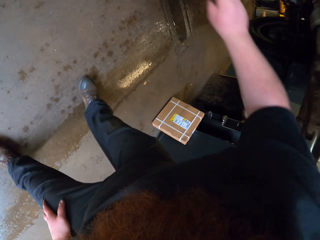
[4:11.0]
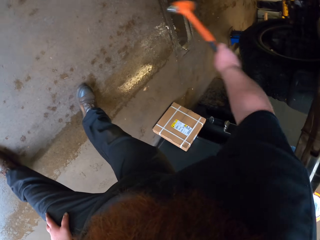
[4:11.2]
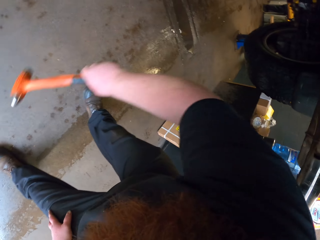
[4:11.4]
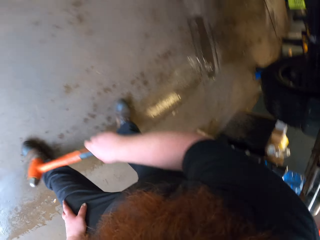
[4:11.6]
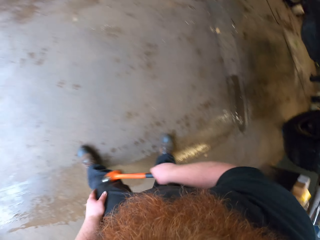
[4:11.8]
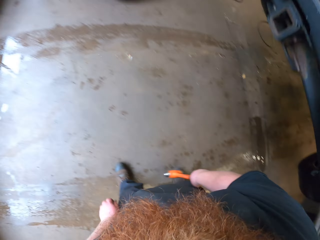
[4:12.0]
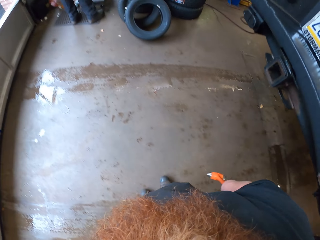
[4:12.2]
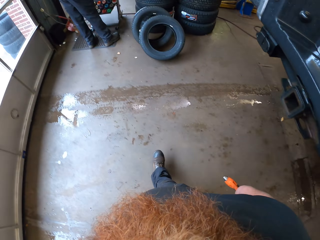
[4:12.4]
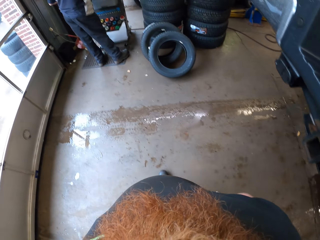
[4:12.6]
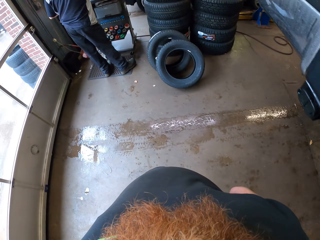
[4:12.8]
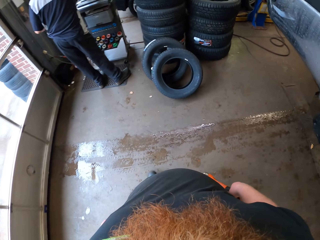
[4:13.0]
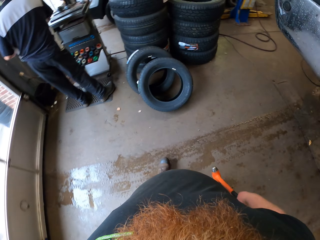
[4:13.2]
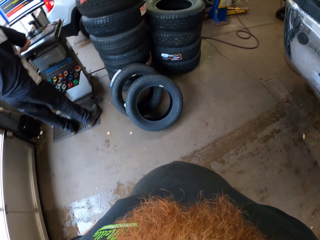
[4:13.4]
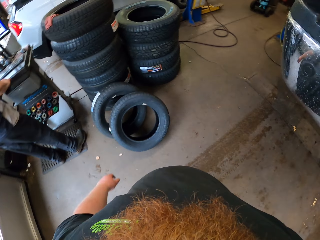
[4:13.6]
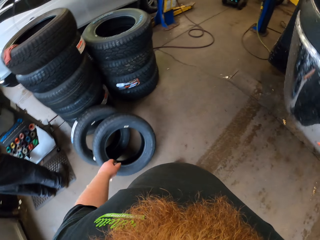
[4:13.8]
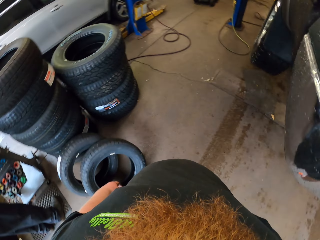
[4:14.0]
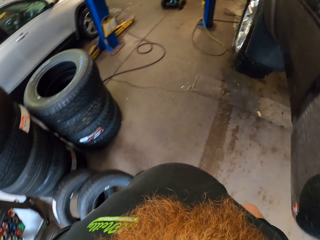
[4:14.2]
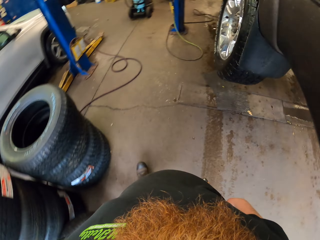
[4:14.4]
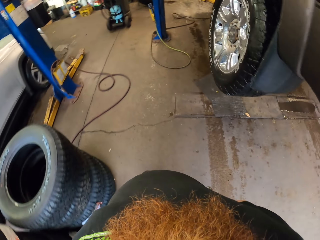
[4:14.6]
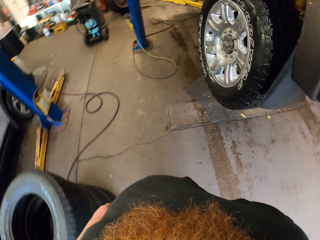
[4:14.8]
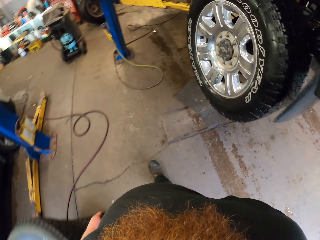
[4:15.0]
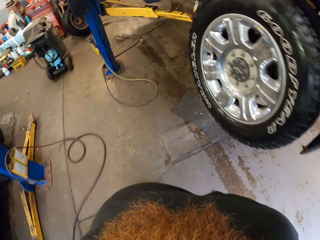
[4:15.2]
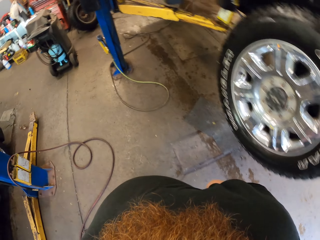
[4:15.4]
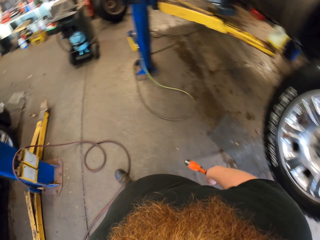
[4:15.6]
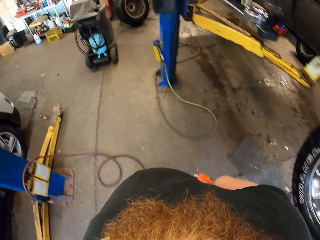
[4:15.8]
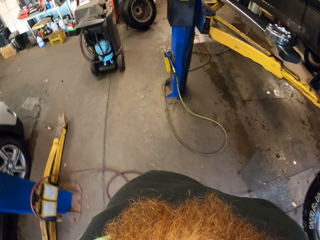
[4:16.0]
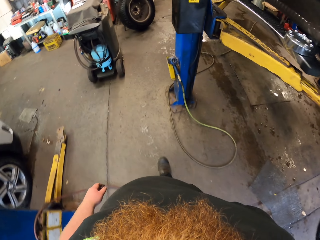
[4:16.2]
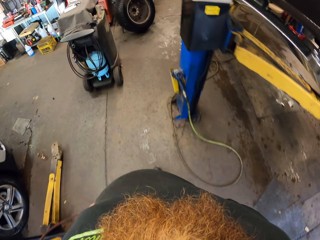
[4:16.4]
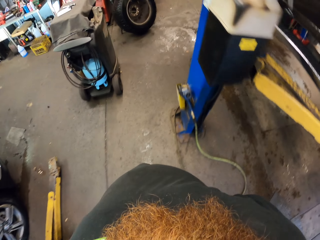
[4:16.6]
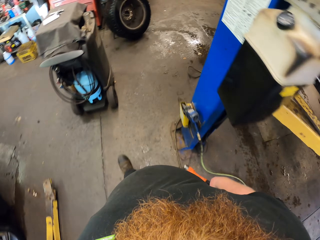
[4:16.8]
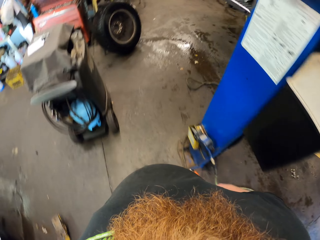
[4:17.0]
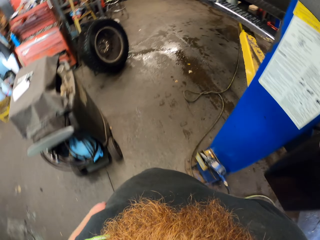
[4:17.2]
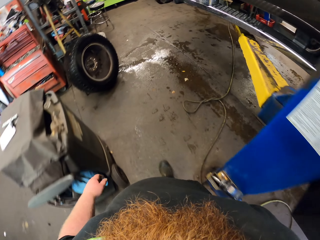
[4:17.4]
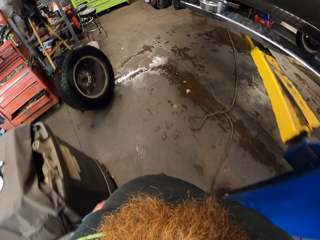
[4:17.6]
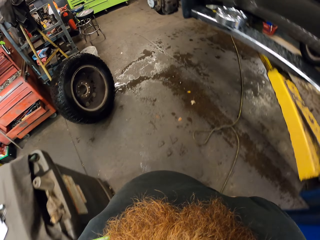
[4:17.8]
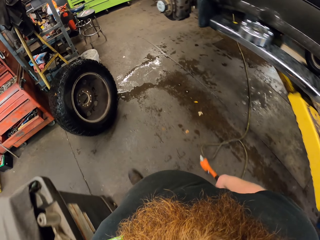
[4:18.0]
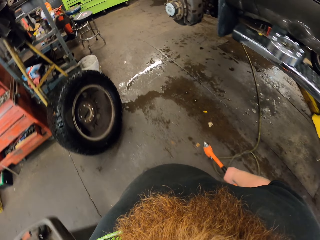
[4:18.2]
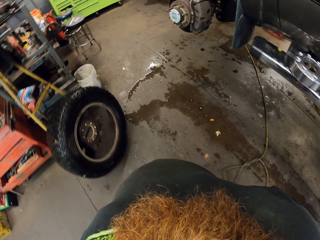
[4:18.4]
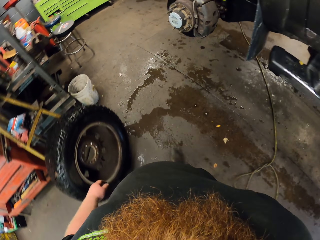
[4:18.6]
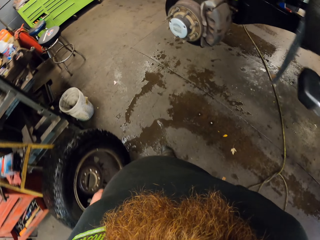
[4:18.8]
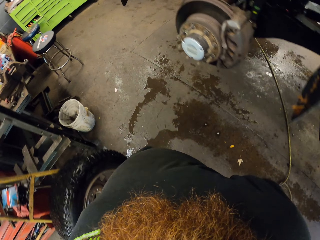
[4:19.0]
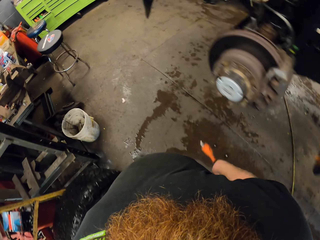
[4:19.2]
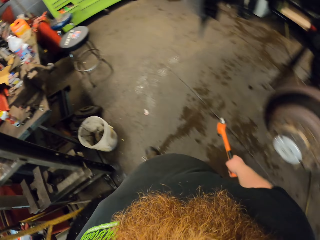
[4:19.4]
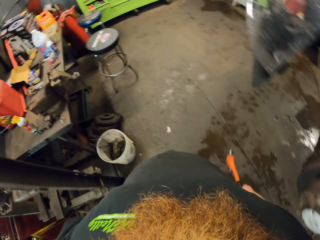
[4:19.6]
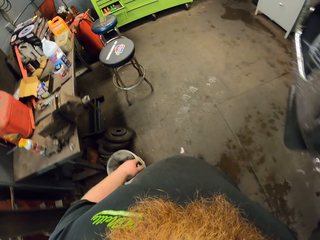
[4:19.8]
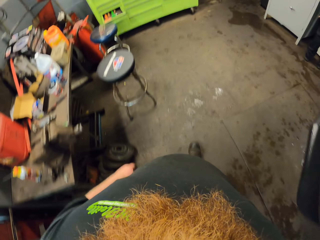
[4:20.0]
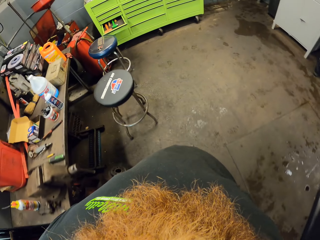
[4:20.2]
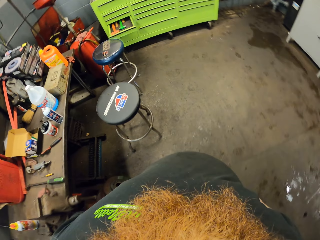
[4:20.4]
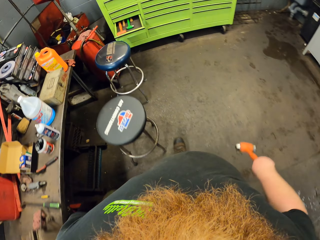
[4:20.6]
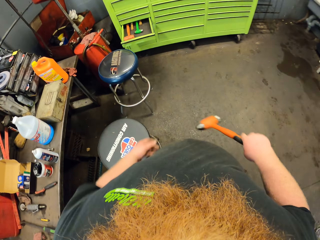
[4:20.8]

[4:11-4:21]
The camera wearer hits the wheel with the hammer. They walk around the garage.

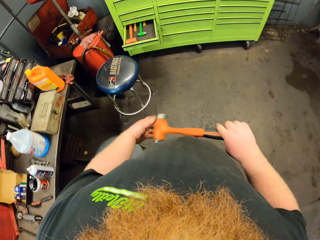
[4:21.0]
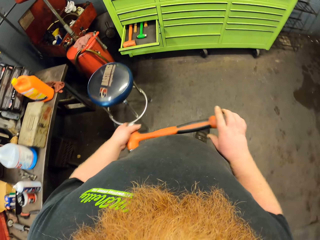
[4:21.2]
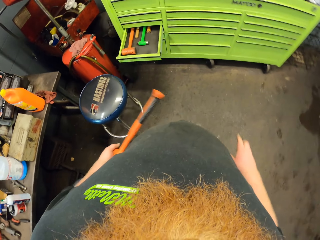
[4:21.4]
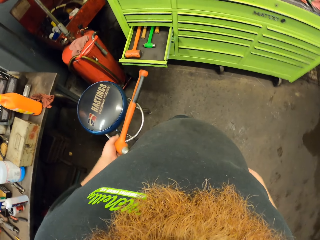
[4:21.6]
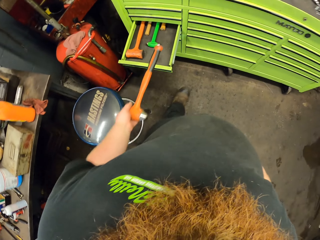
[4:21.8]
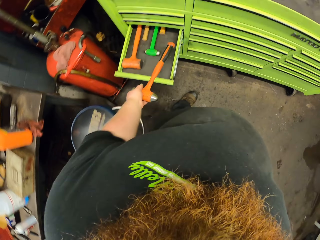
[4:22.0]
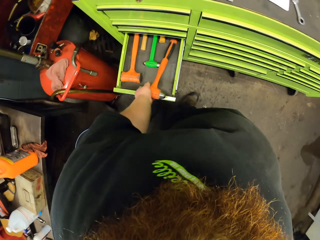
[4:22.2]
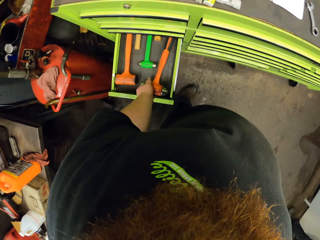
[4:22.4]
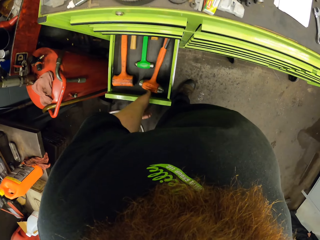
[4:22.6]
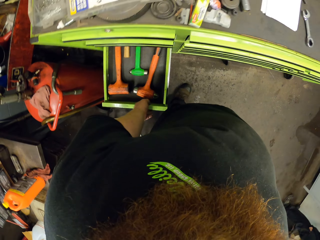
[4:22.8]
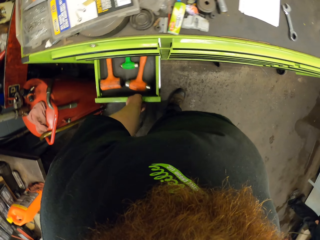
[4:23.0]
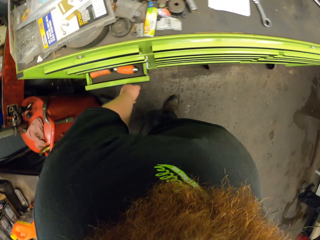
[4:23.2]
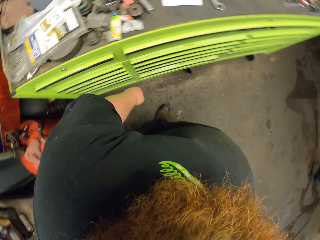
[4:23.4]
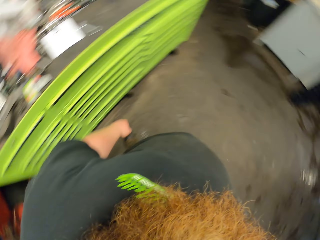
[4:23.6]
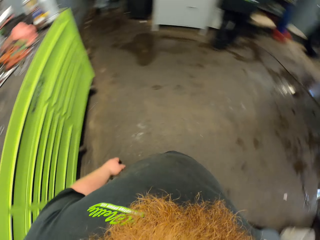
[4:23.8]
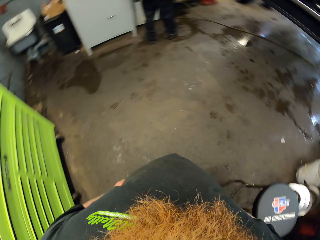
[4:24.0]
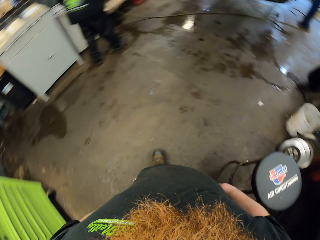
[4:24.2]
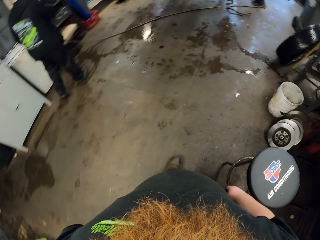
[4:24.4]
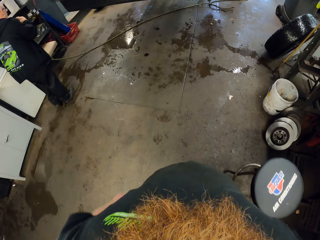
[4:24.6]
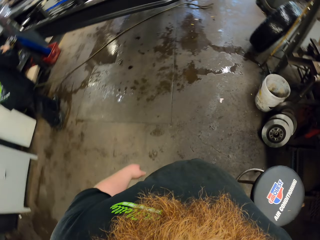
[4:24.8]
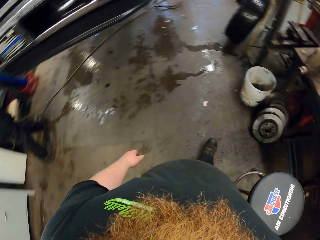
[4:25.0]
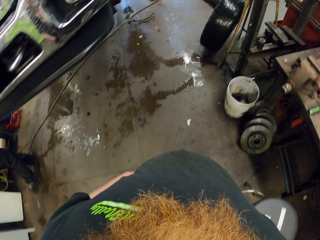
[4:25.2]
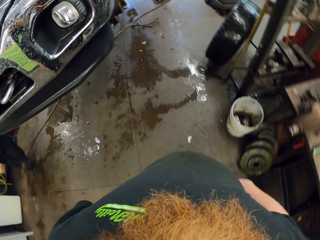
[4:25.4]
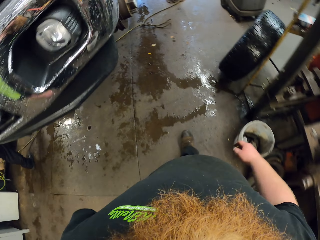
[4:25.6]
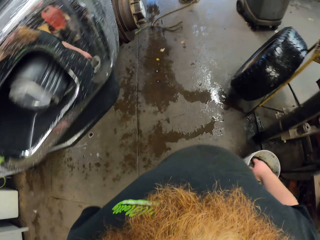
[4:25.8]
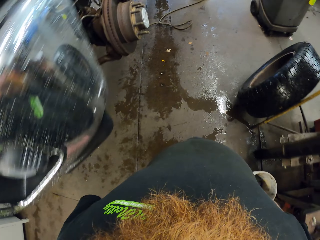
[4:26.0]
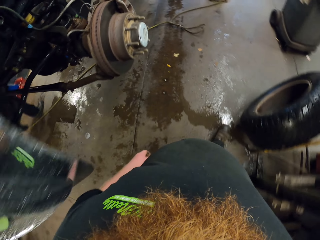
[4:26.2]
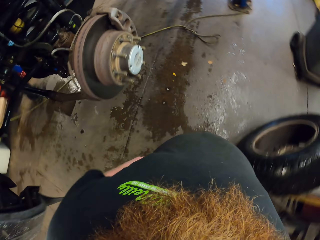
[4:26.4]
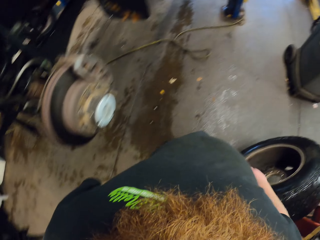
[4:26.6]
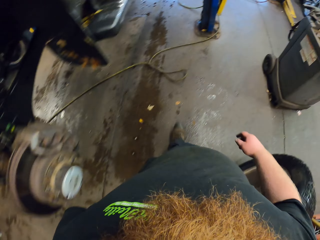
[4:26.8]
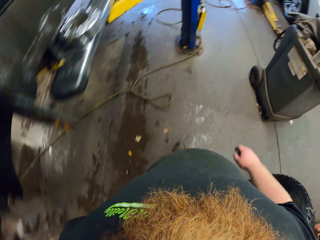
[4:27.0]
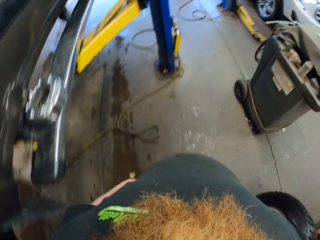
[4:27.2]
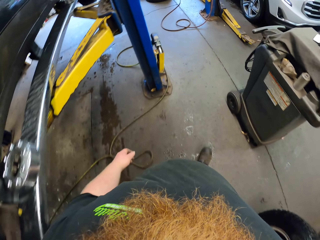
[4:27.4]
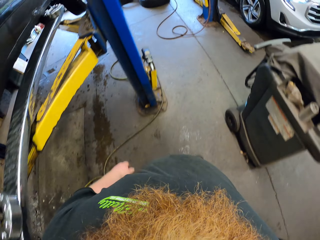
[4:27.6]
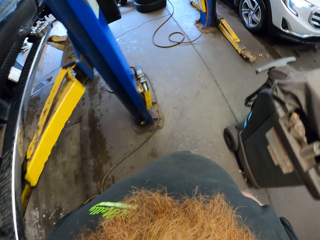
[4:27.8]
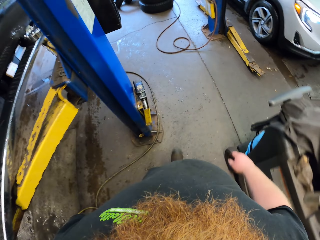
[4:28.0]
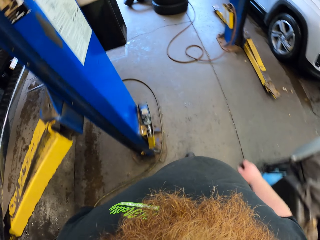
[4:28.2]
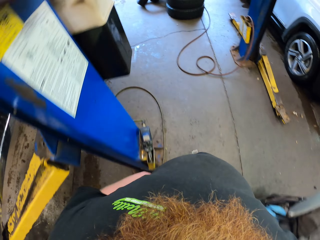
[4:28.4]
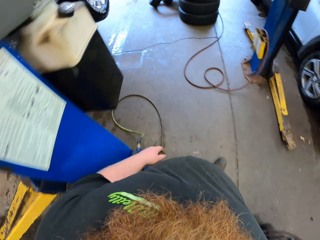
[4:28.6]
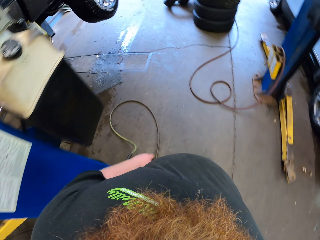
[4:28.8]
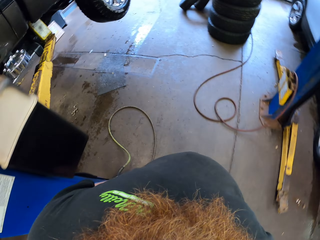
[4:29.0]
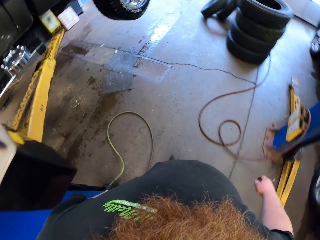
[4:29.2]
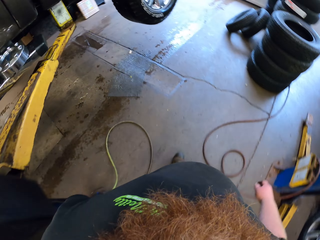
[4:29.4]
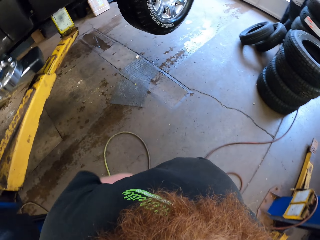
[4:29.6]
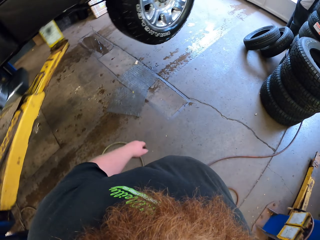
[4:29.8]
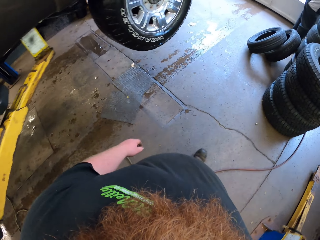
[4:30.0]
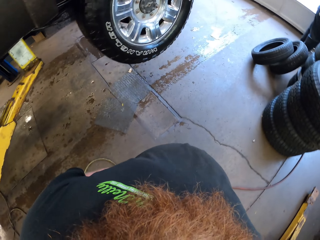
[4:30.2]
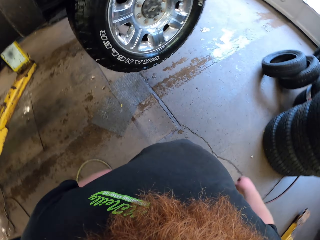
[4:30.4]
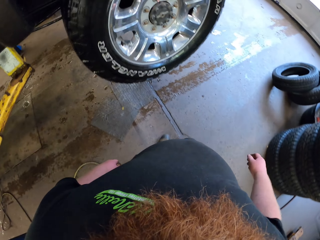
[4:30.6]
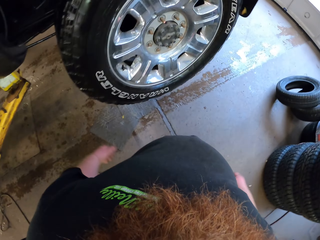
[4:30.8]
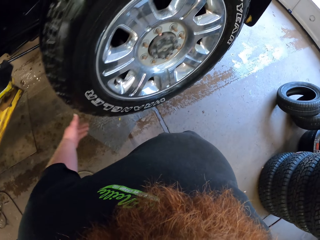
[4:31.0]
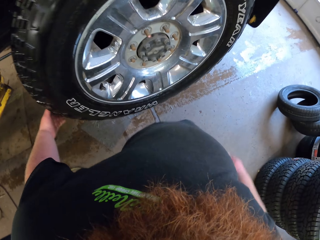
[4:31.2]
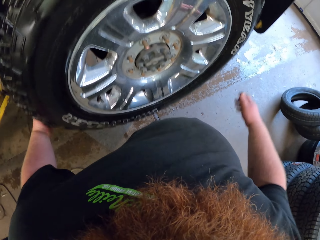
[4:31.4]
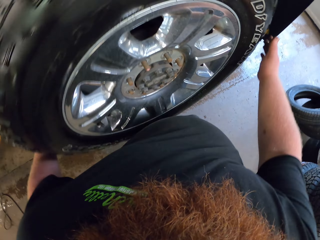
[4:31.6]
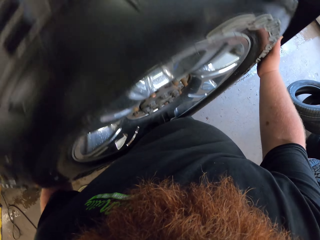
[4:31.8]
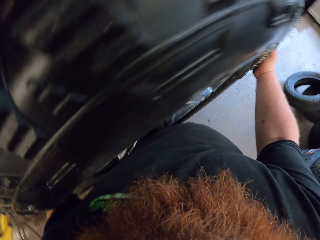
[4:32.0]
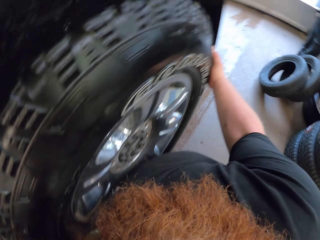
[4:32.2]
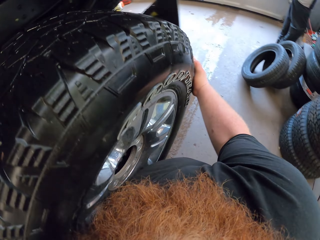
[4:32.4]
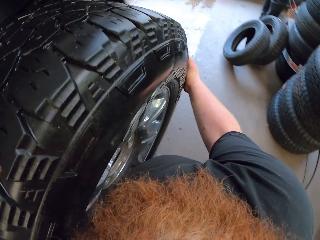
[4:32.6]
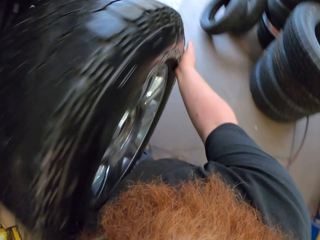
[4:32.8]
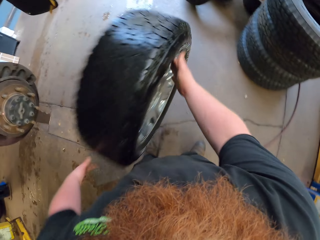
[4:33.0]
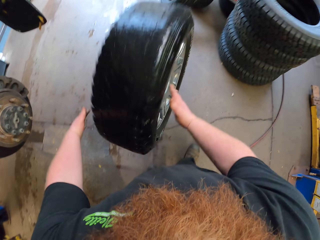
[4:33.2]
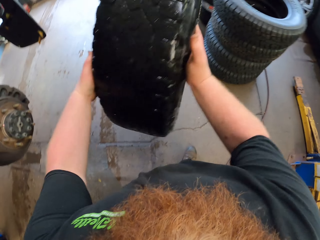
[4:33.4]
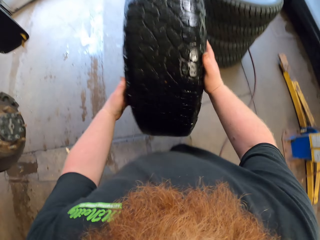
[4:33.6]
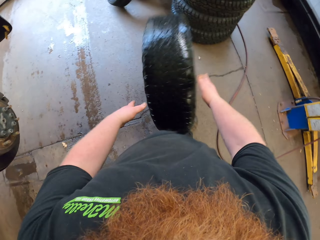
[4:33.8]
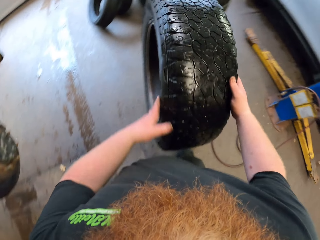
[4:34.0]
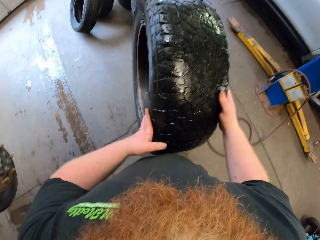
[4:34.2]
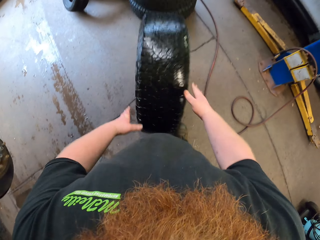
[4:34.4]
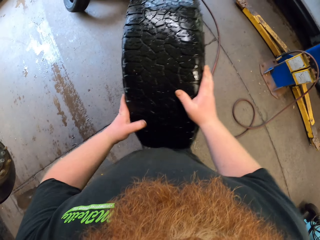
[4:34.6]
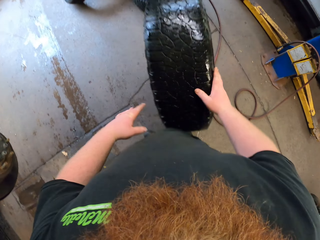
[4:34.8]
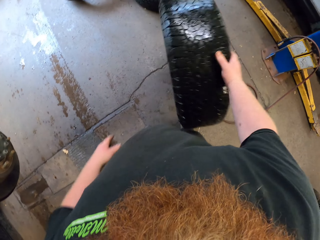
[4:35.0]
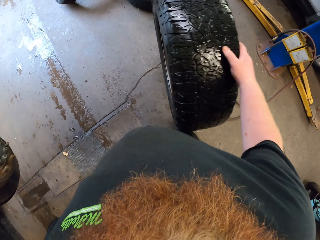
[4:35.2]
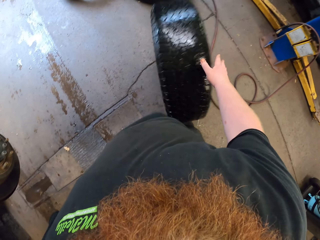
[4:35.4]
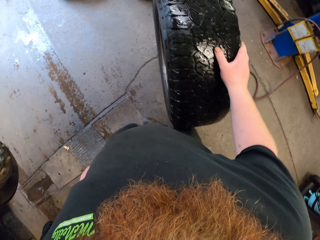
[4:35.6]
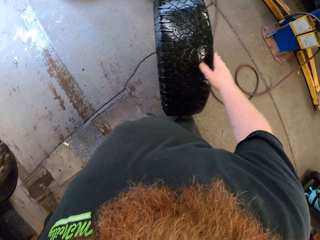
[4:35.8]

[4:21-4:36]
The camera wearer puts the hammer in a drawer. They close the garage tool drawer. They walk around the garage. They pull the wheel. They drop the wheel on the floor. They bounce the car tyre in the garage.
